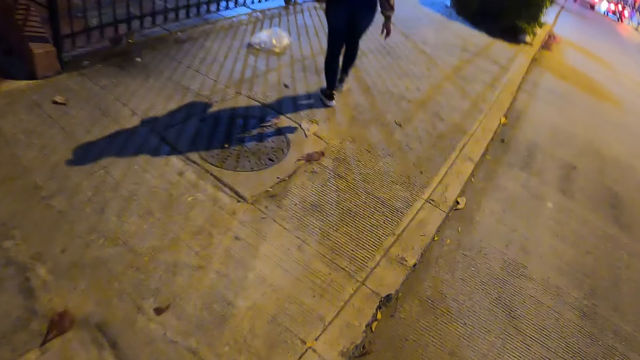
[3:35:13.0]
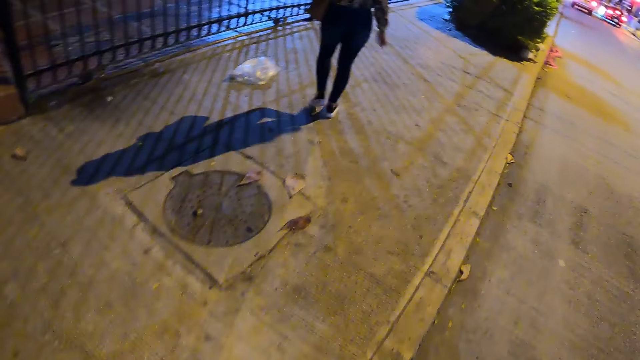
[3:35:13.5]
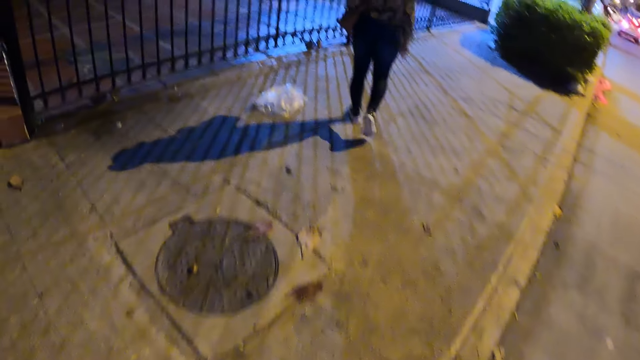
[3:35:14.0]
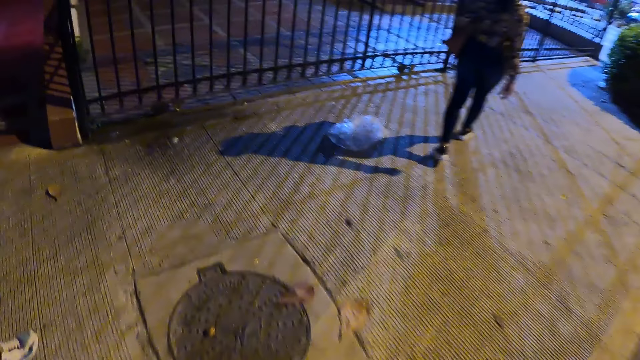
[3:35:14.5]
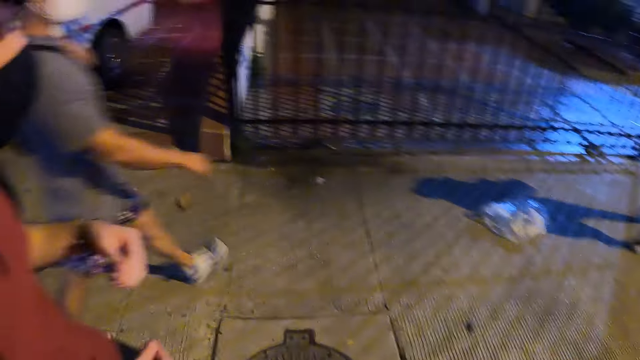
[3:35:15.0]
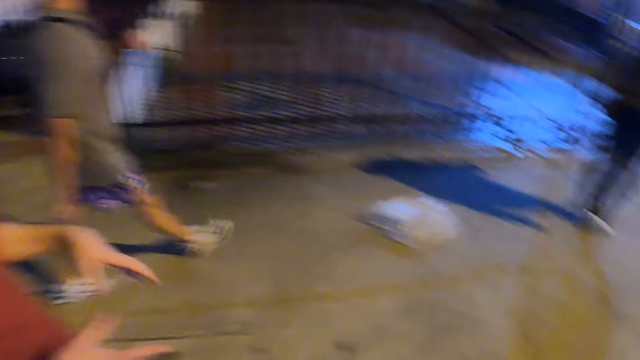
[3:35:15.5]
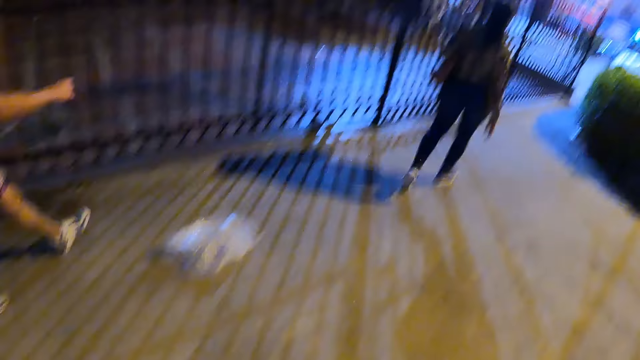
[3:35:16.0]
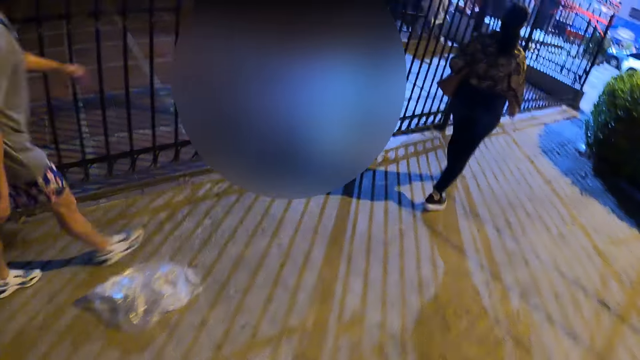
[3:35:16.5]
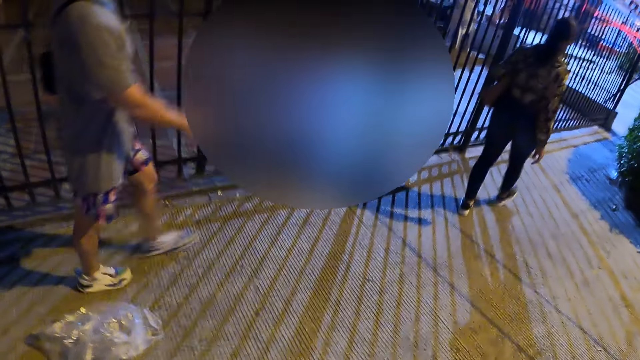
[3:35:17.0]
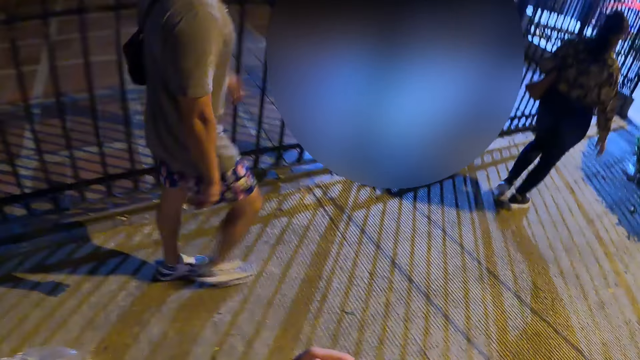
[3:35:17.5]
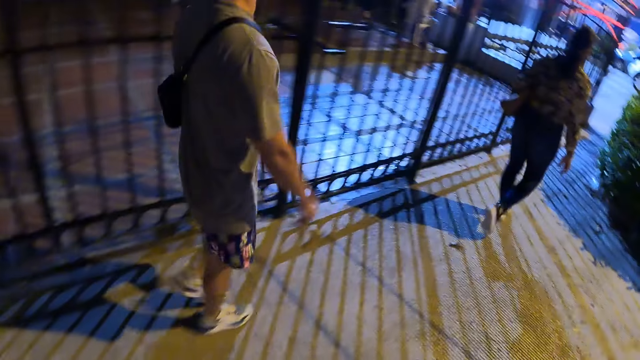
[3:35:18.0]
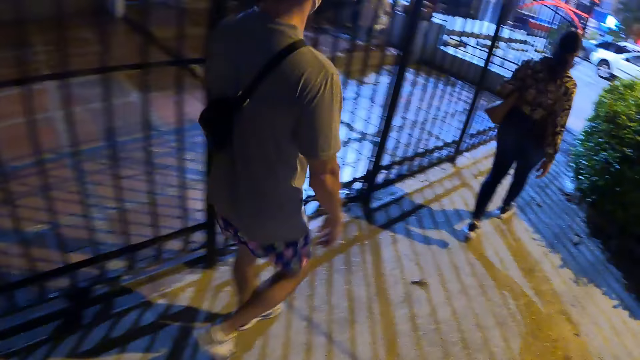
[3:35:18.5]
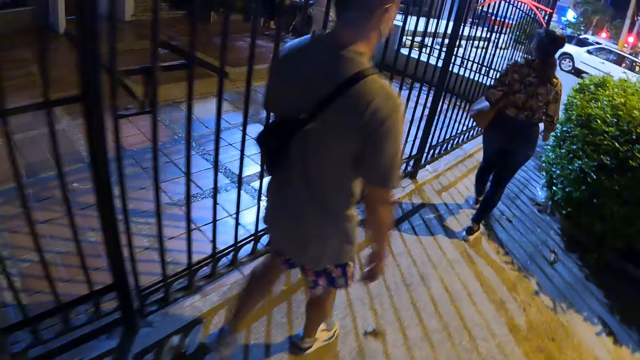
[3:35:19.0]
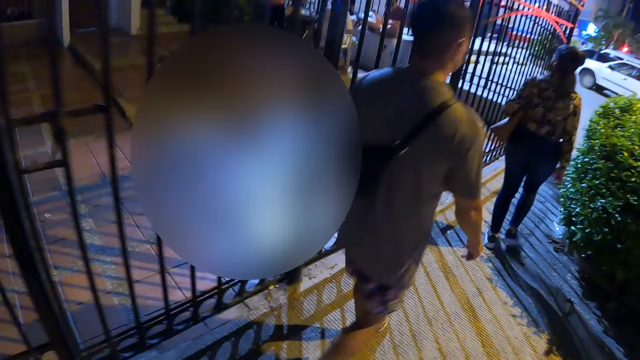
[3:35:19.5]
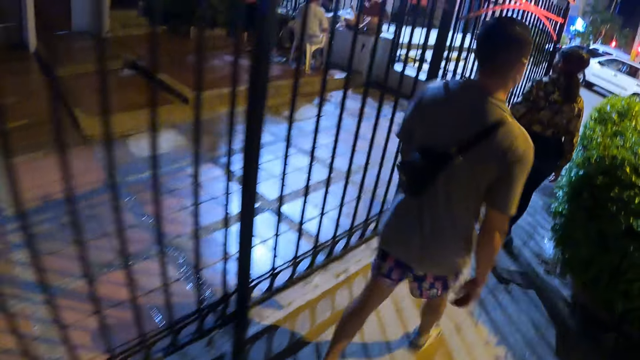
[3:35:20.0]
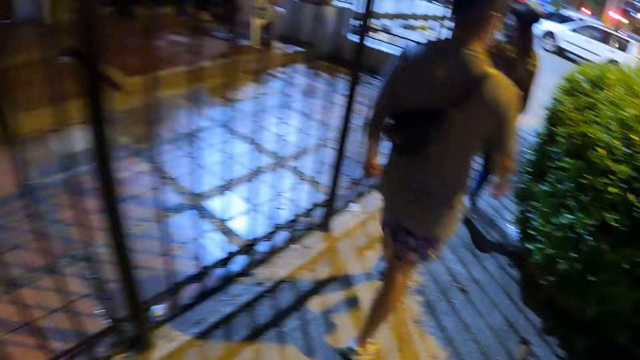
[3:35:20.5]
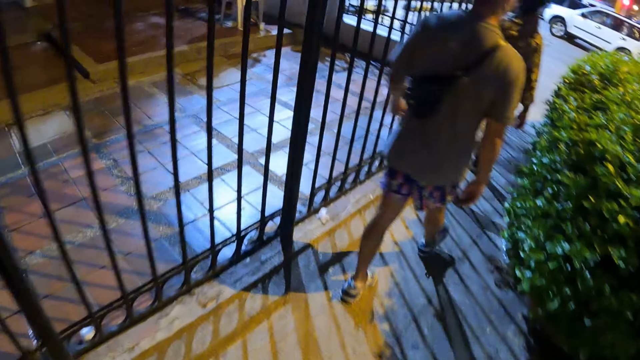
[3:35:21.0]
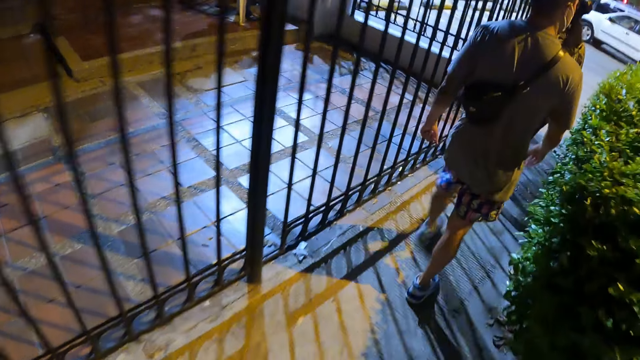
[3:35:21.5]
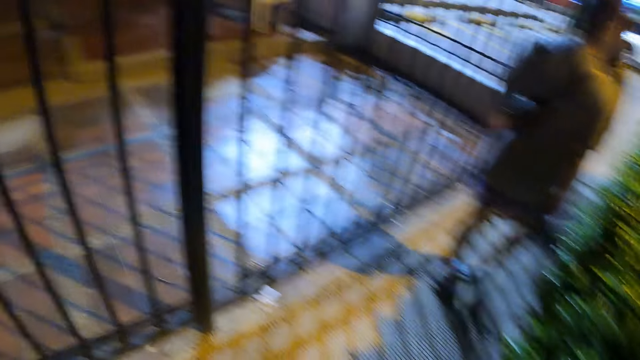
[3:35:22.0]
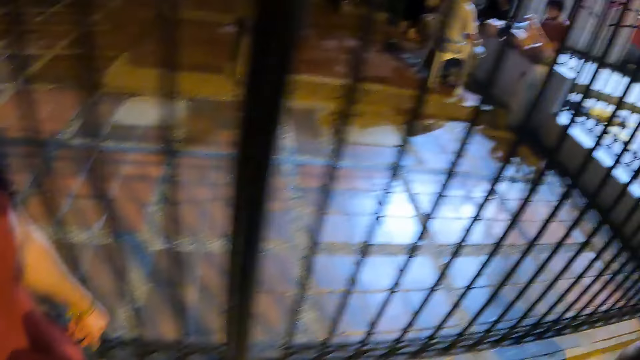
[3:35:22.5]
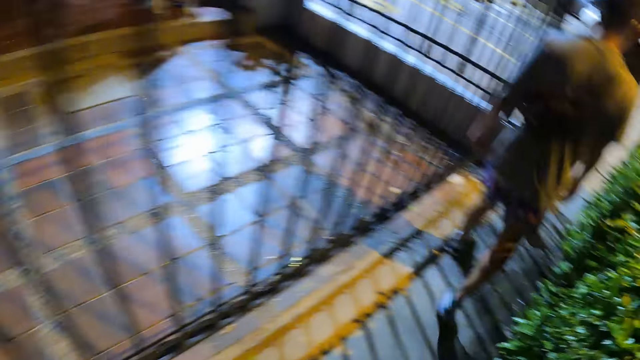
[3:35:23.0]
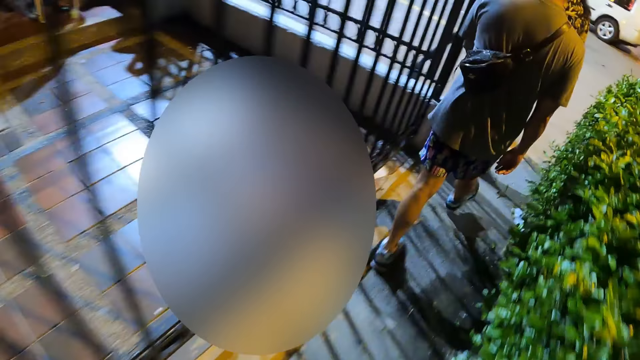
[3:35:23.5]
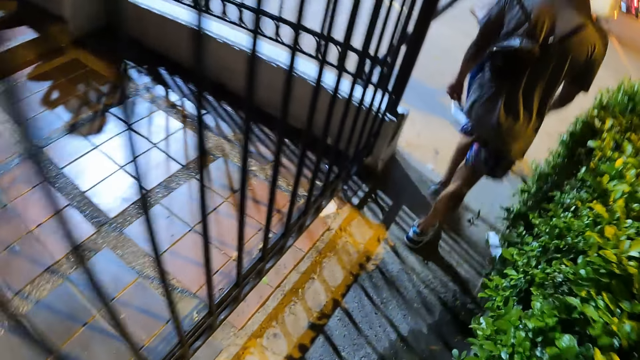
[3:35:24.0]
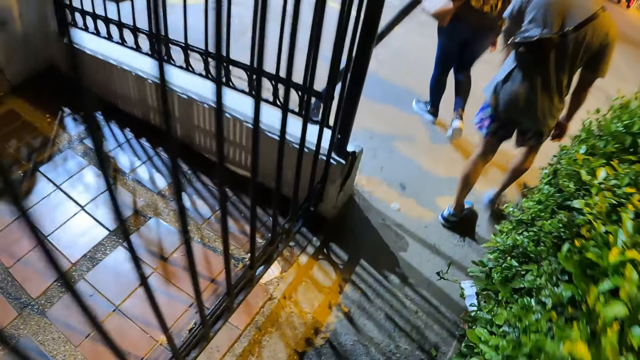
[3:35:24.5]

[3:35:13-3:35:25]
The camera wearer looks at a person. They walk on a pedestrian pathway. They converse with the person. They look at the person.

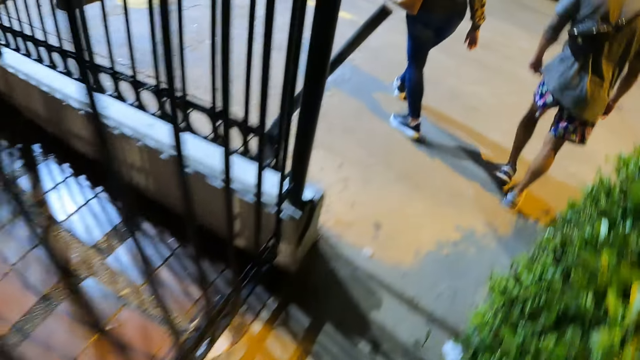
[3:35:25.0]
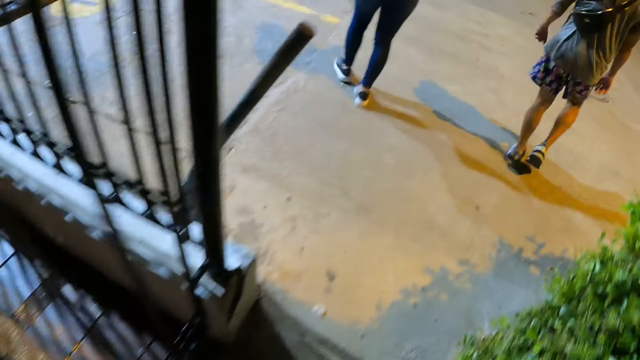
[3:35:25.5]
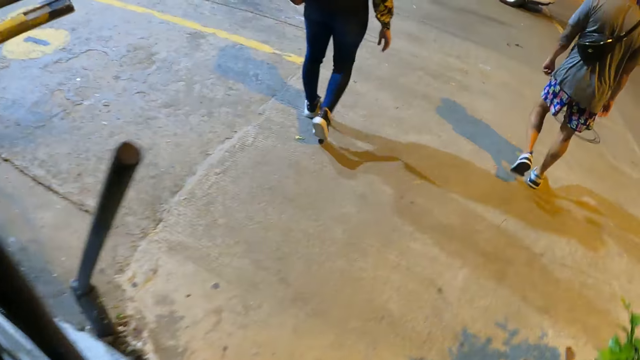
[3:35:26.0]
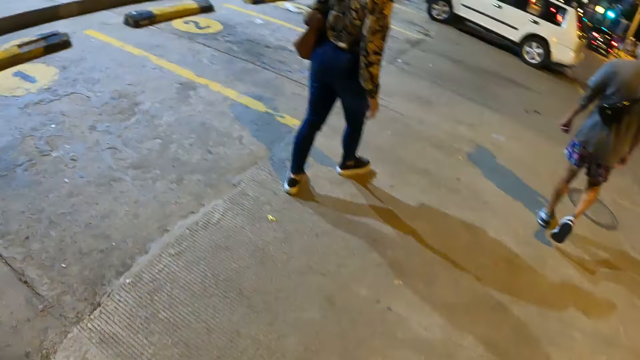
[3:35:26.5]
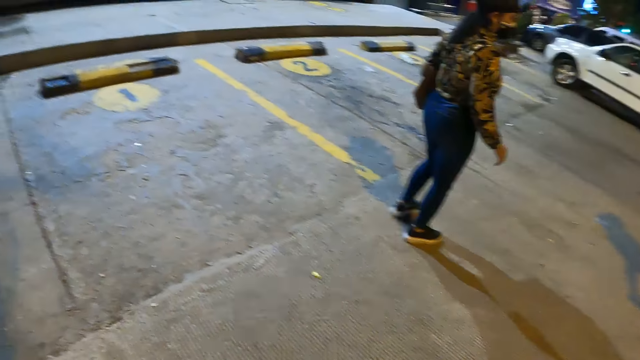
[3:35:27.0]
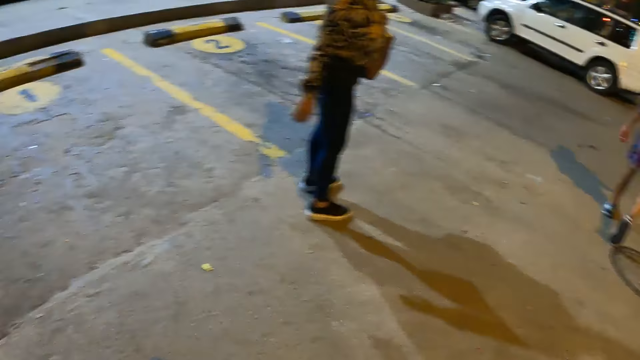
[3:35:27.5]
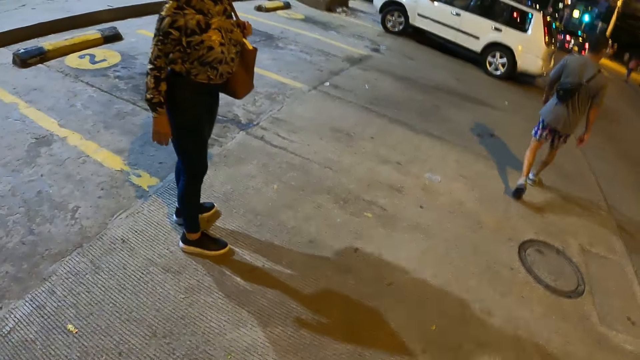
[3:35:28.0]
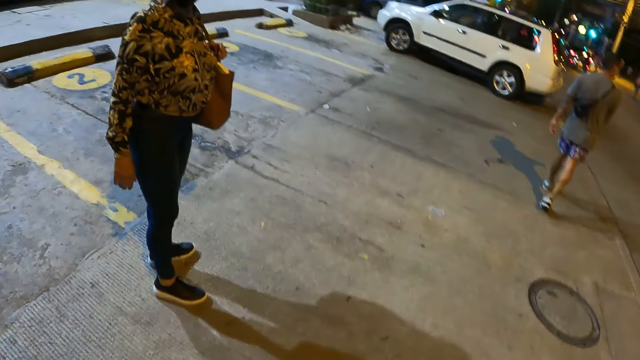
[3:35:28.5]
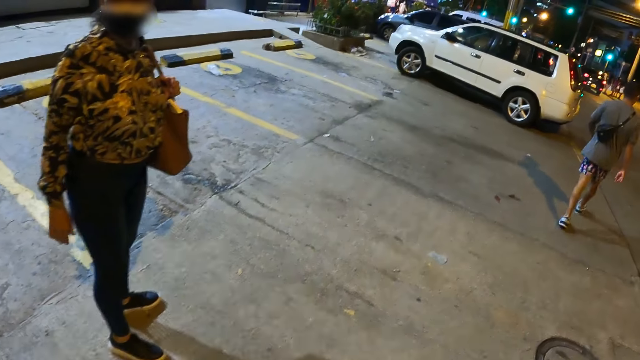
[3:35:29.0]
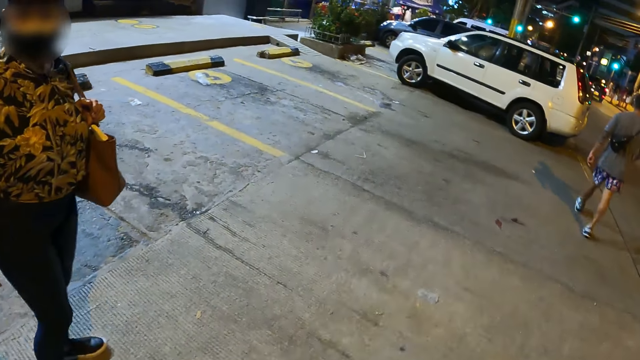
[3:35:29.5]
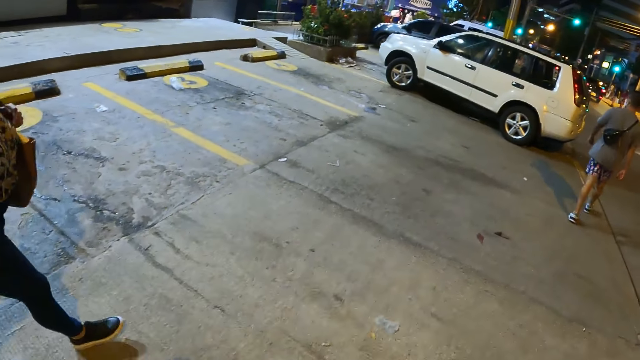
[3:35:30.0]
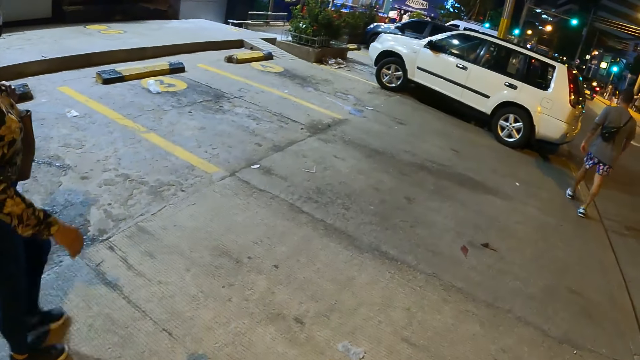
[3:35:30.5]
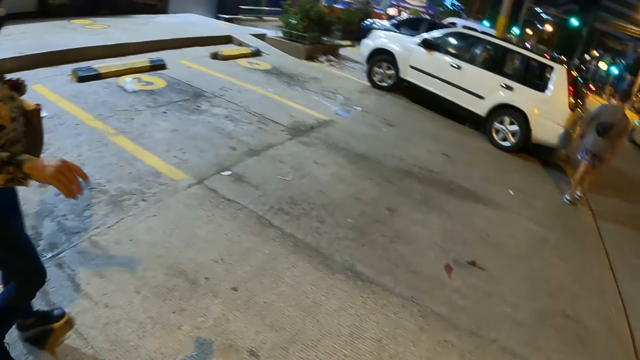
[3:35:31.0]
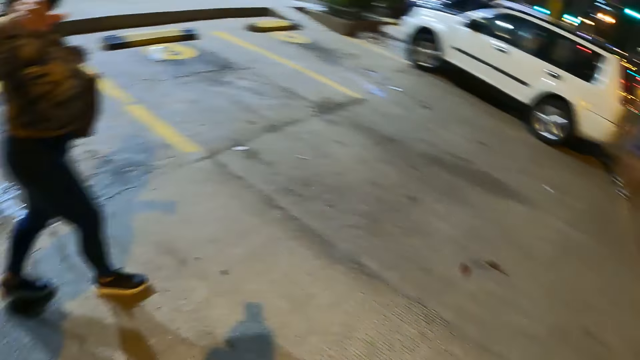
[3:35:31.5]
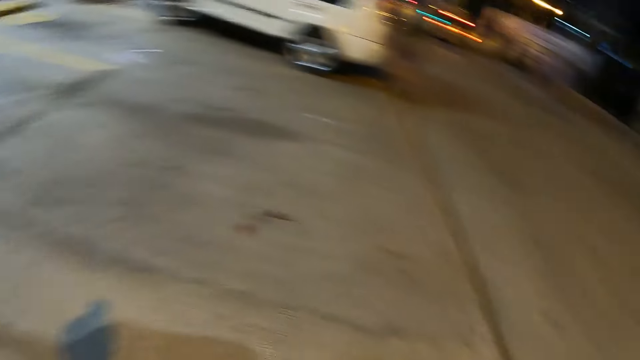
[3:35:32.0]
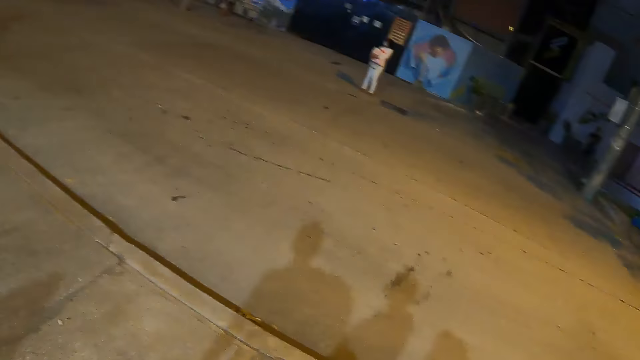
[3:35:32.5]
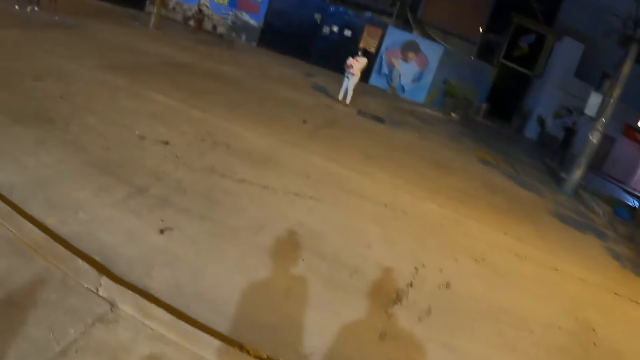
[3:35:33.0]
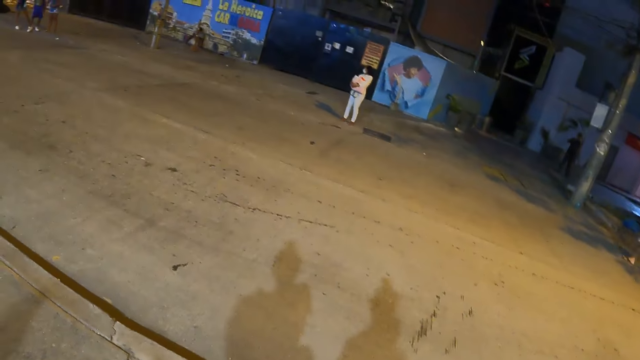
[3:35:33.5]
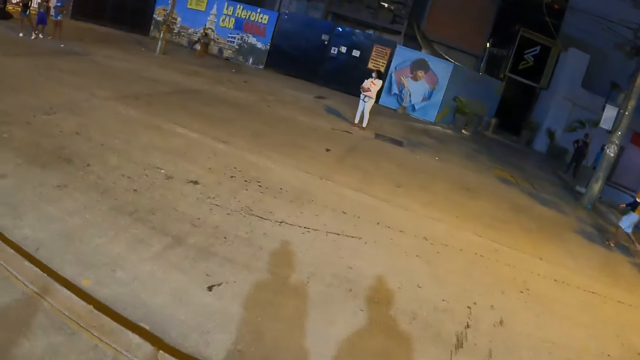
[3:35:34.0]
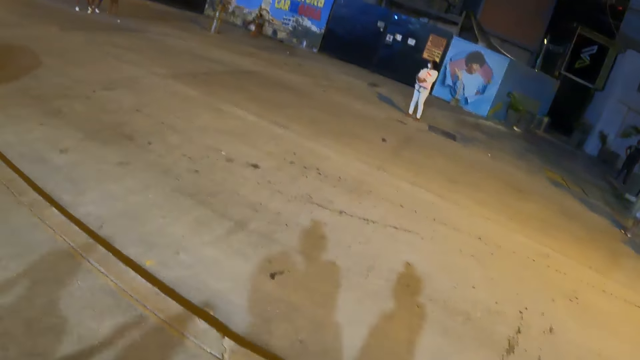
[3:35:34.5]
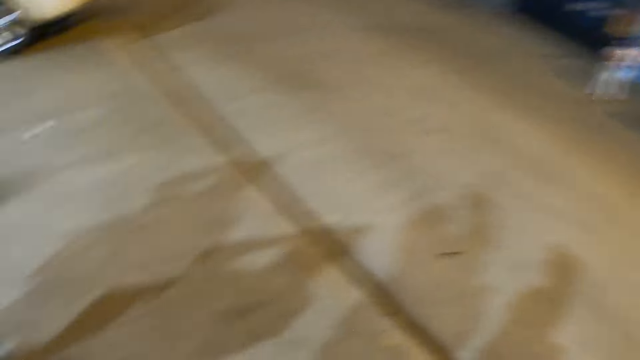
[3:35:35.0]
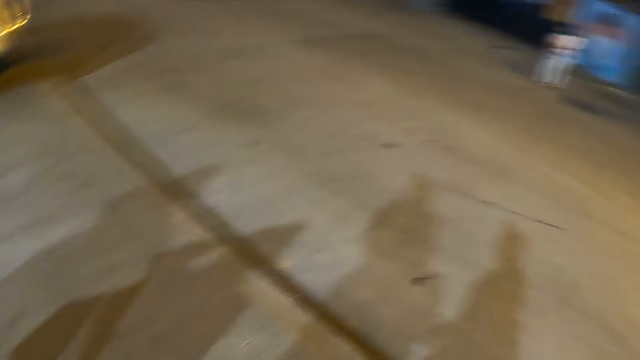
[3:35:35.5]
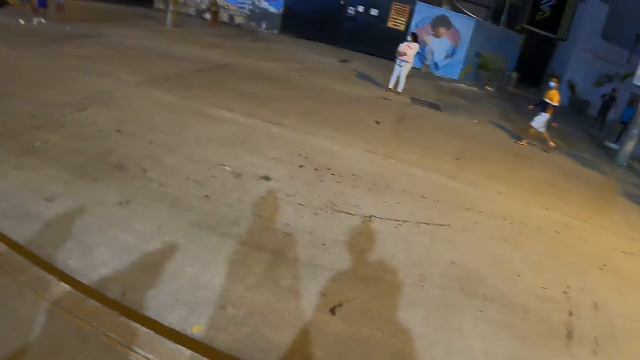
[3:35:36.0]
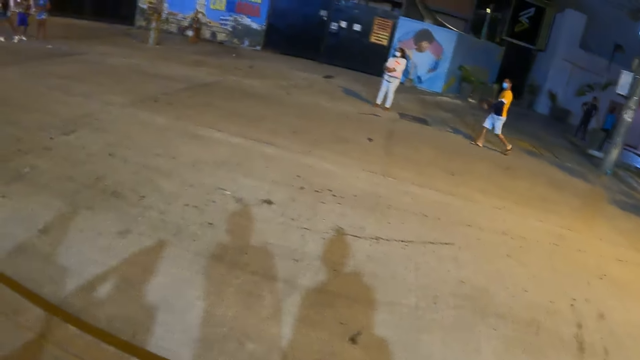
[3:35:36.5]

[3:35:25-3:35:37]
The camera wearer walks on a pedestrian pathway. They converse with a woman standing on a pathway. They look across the road.
